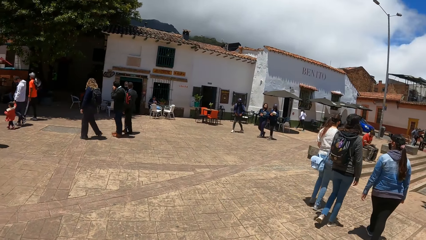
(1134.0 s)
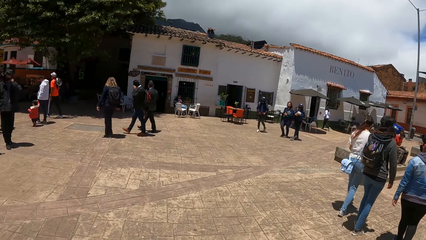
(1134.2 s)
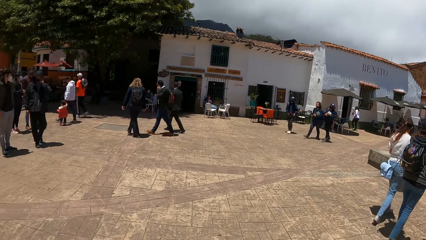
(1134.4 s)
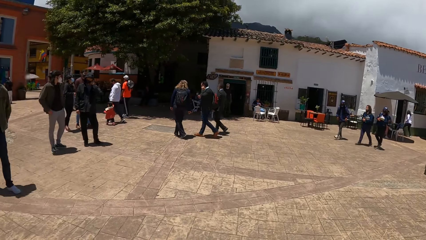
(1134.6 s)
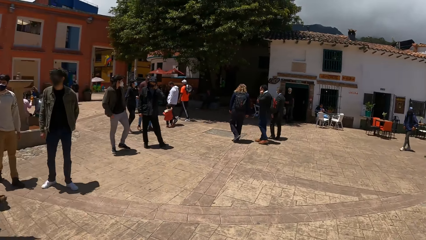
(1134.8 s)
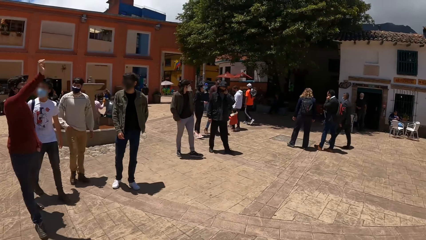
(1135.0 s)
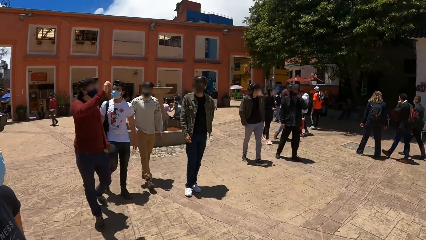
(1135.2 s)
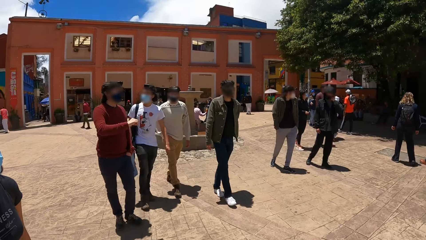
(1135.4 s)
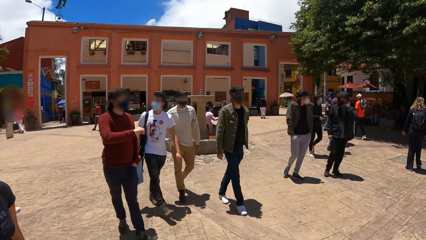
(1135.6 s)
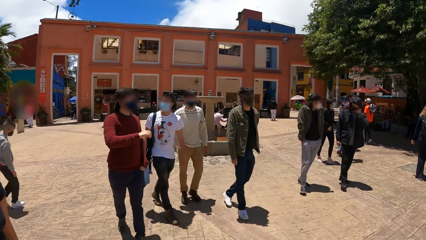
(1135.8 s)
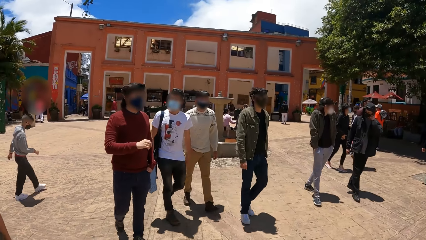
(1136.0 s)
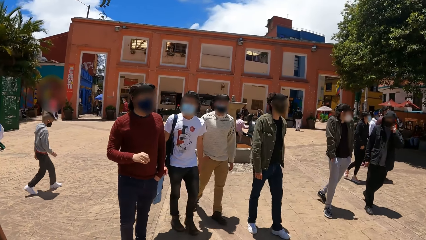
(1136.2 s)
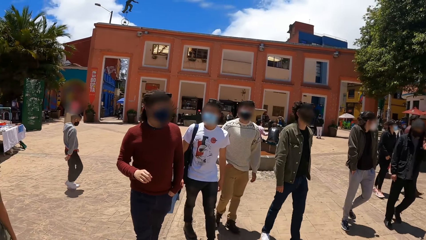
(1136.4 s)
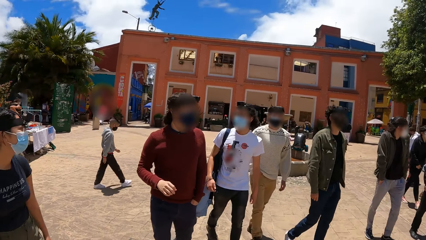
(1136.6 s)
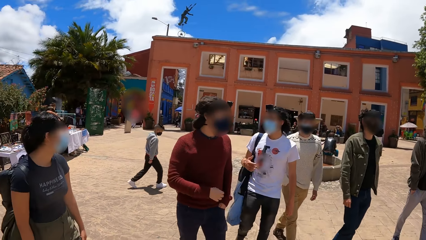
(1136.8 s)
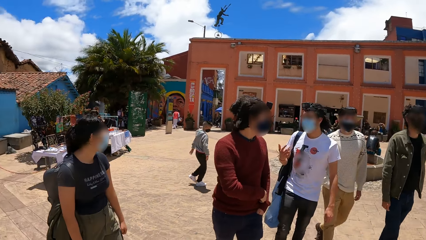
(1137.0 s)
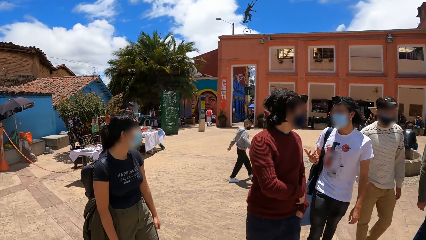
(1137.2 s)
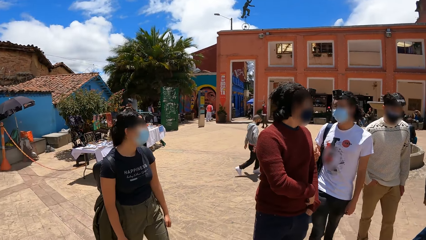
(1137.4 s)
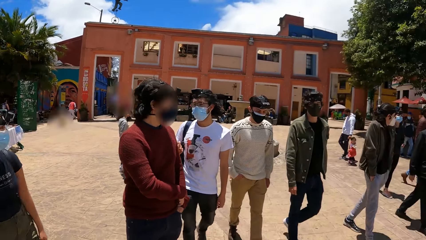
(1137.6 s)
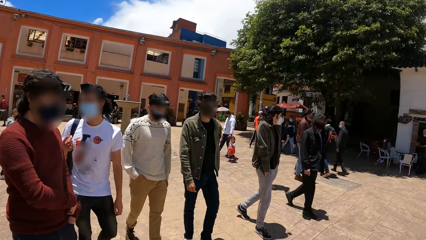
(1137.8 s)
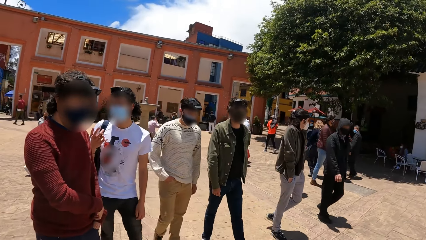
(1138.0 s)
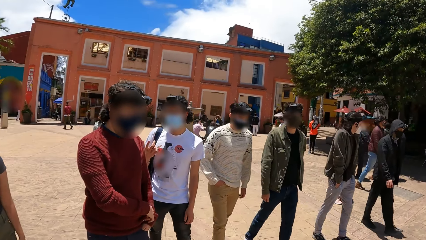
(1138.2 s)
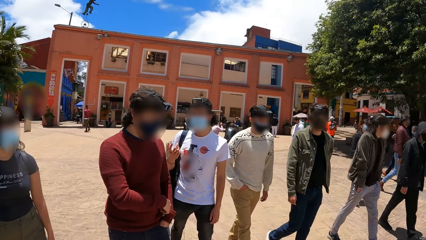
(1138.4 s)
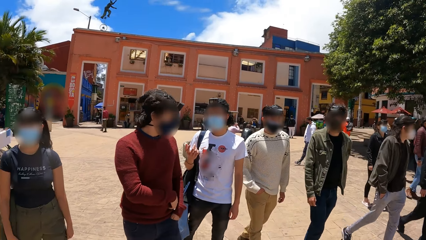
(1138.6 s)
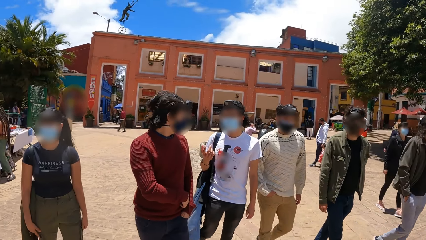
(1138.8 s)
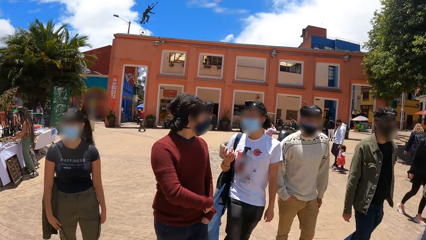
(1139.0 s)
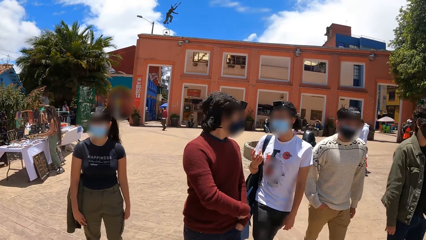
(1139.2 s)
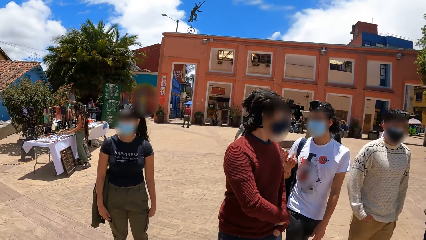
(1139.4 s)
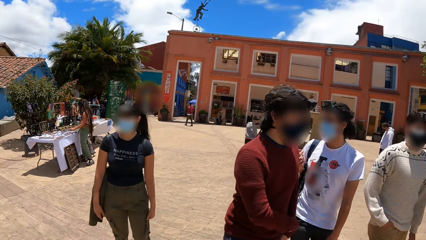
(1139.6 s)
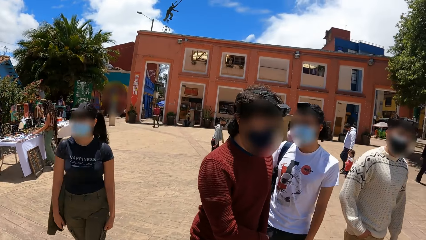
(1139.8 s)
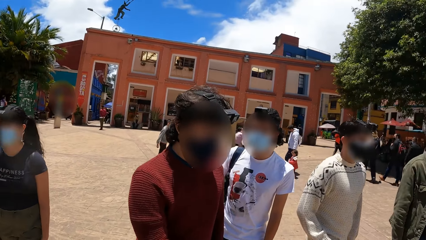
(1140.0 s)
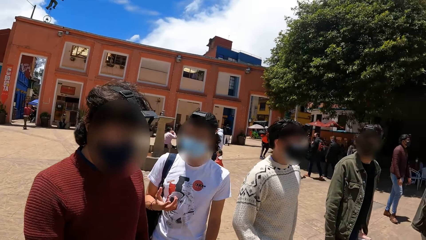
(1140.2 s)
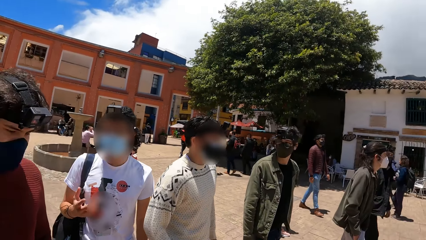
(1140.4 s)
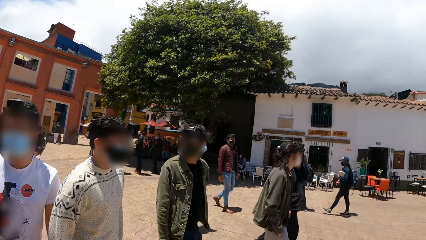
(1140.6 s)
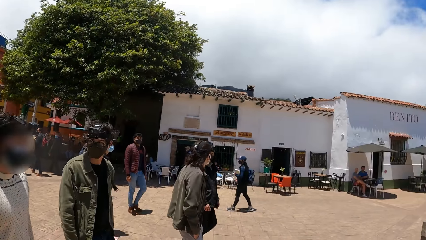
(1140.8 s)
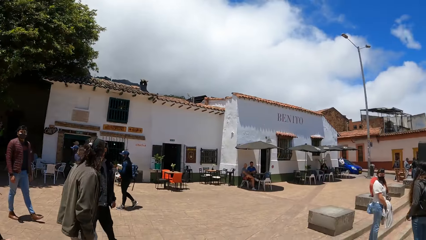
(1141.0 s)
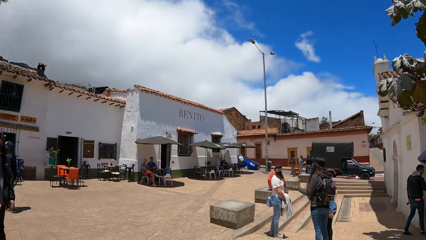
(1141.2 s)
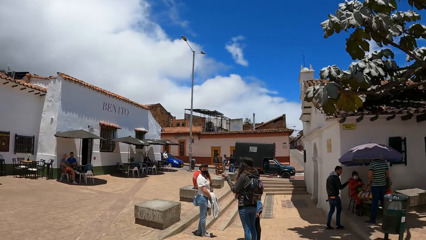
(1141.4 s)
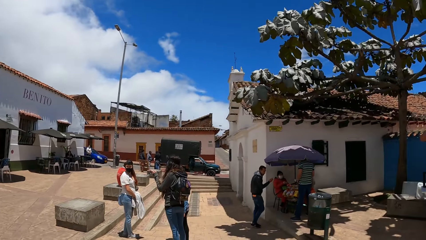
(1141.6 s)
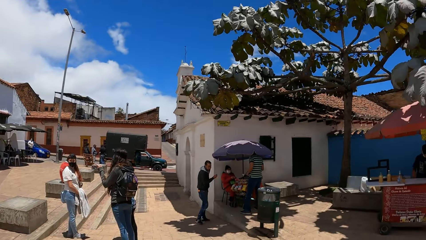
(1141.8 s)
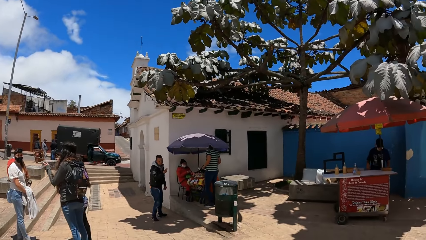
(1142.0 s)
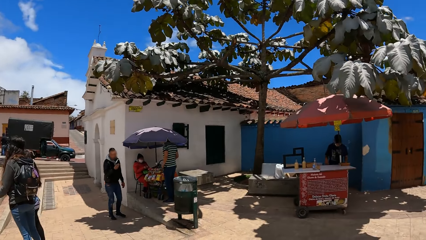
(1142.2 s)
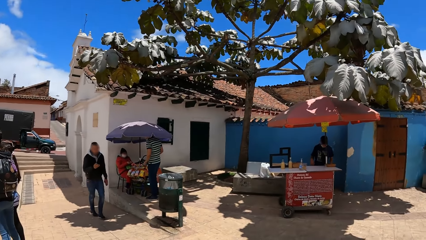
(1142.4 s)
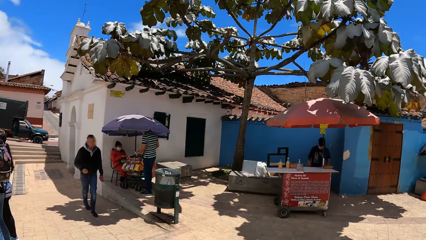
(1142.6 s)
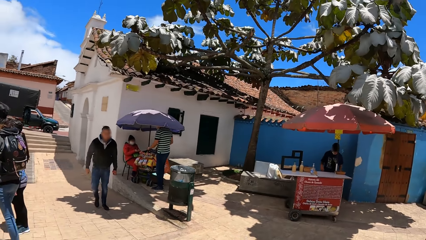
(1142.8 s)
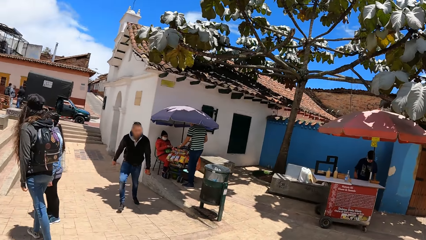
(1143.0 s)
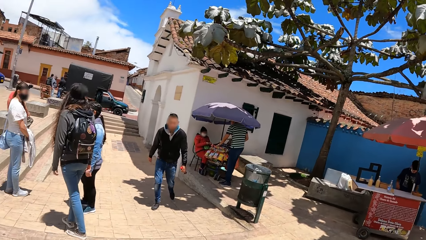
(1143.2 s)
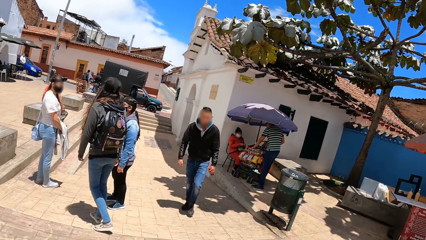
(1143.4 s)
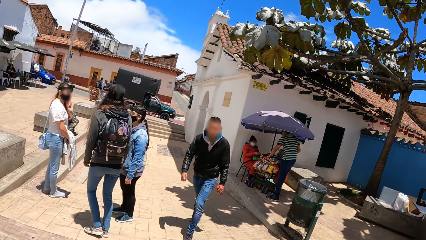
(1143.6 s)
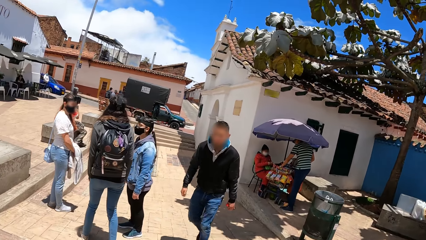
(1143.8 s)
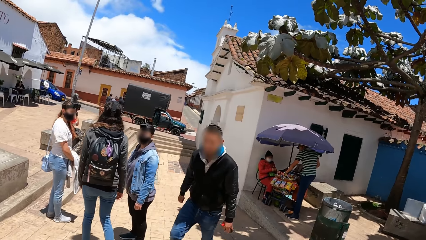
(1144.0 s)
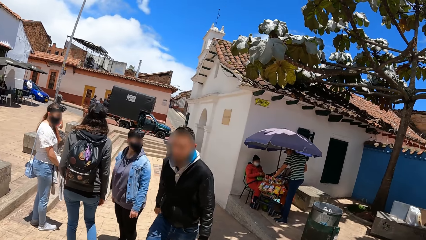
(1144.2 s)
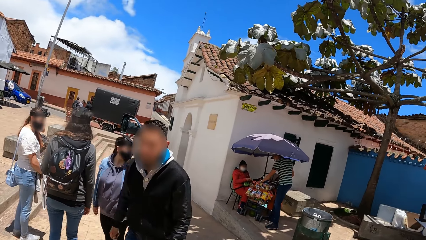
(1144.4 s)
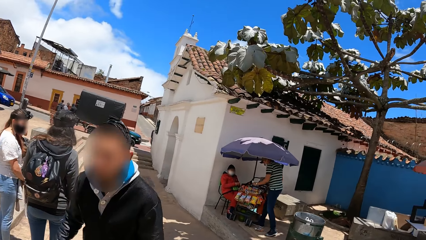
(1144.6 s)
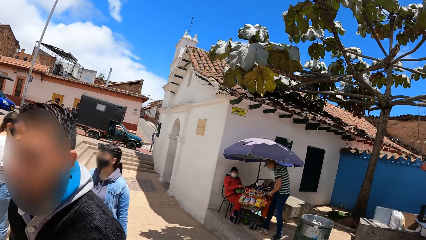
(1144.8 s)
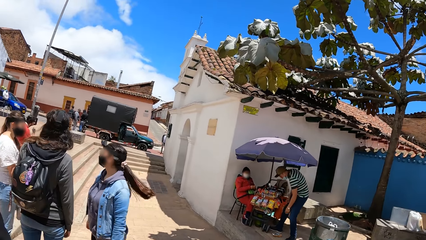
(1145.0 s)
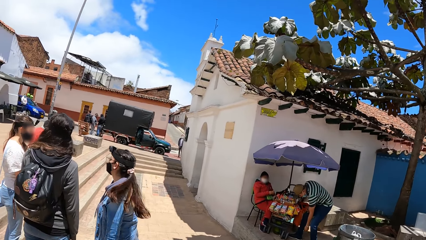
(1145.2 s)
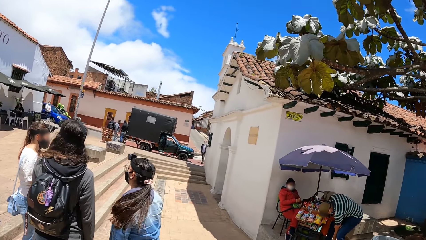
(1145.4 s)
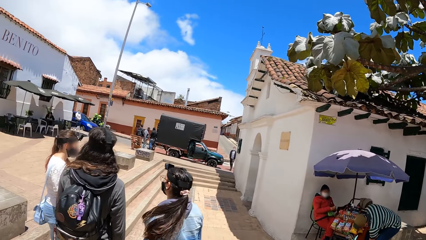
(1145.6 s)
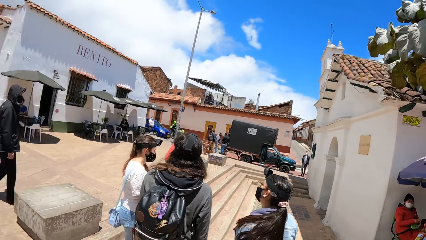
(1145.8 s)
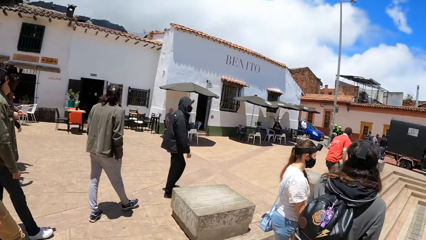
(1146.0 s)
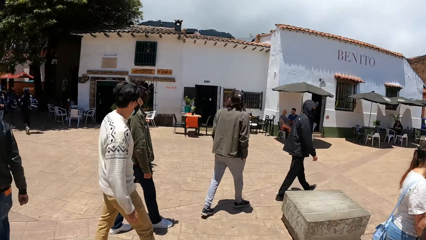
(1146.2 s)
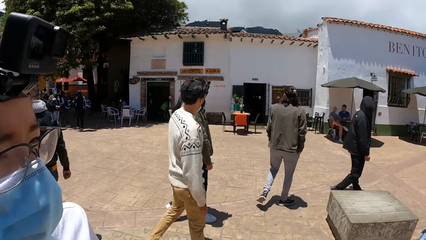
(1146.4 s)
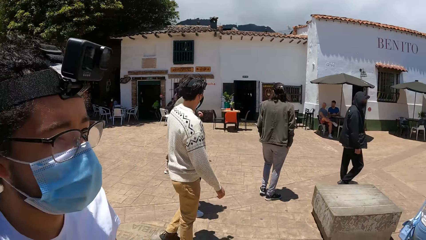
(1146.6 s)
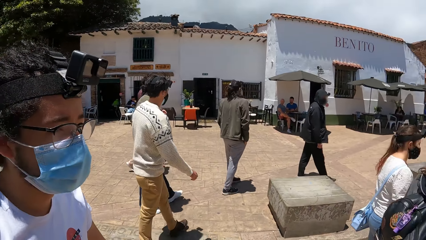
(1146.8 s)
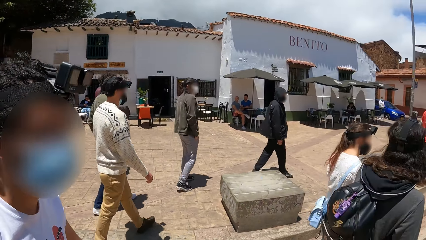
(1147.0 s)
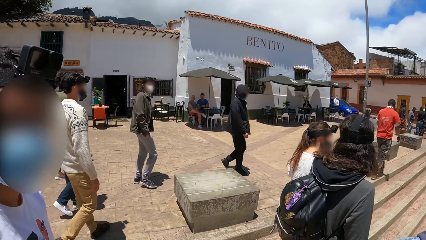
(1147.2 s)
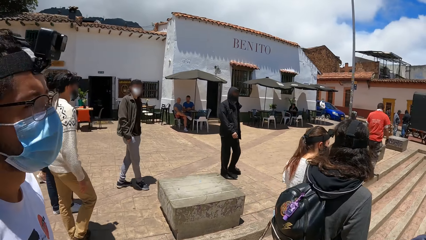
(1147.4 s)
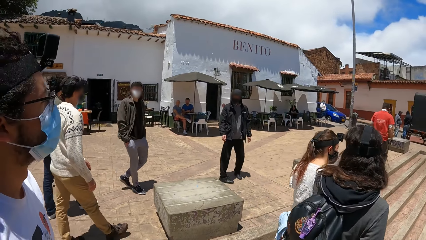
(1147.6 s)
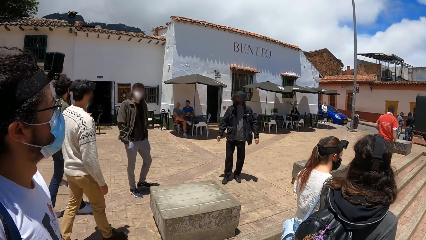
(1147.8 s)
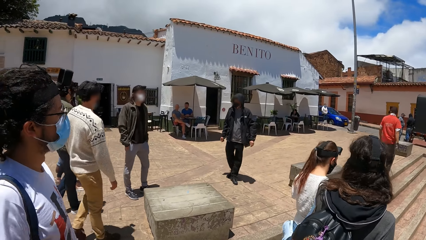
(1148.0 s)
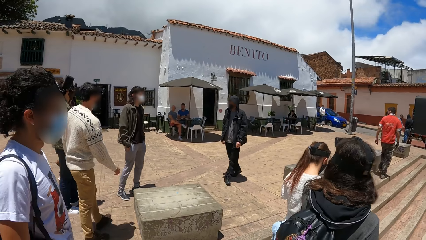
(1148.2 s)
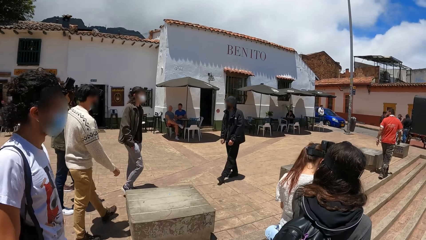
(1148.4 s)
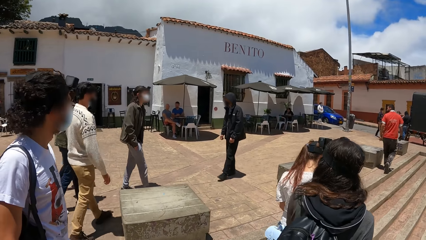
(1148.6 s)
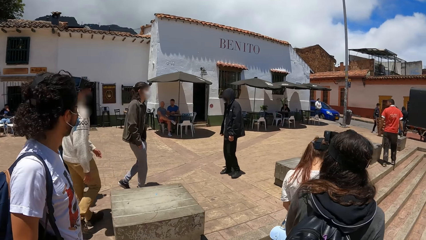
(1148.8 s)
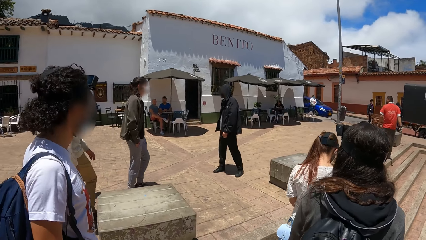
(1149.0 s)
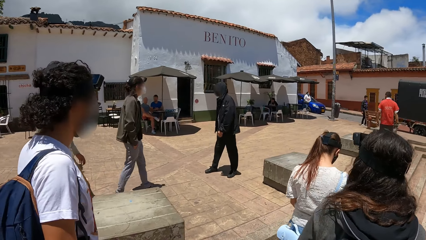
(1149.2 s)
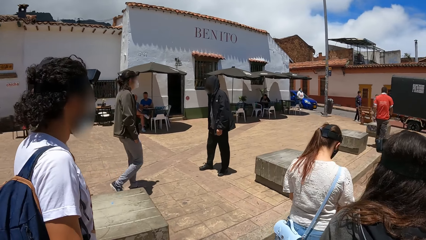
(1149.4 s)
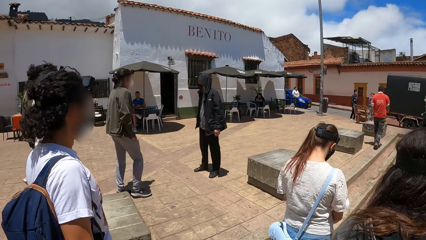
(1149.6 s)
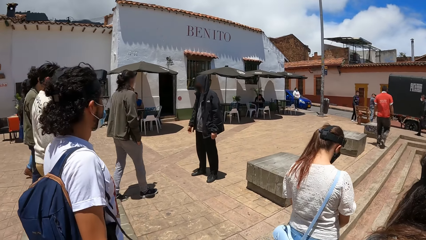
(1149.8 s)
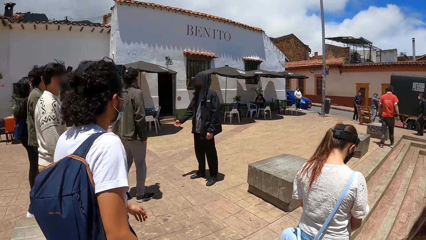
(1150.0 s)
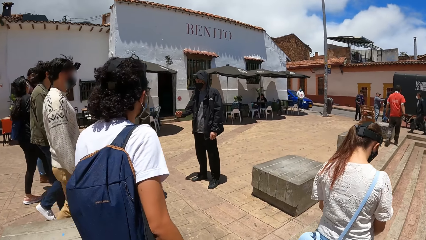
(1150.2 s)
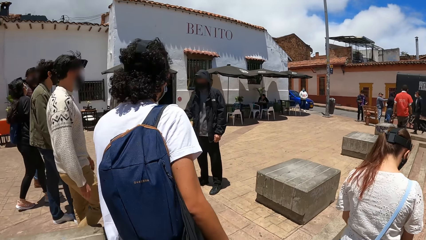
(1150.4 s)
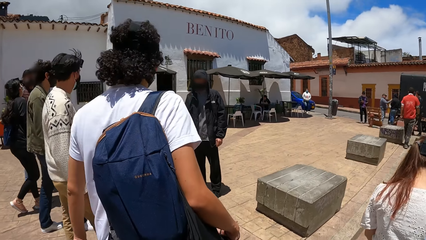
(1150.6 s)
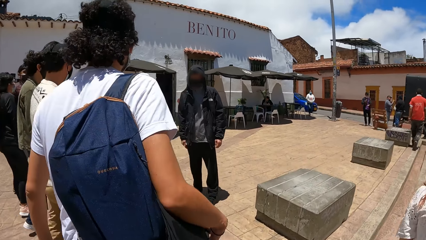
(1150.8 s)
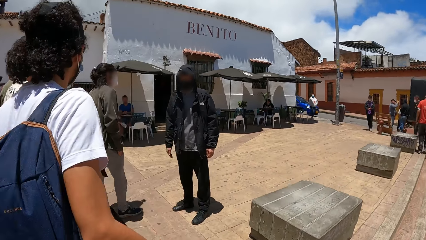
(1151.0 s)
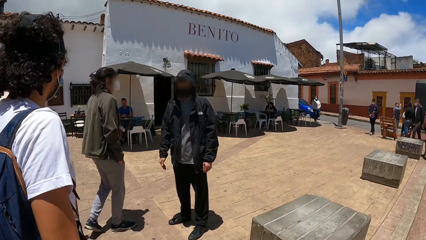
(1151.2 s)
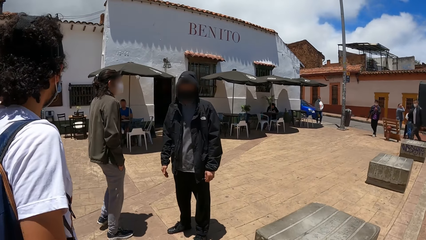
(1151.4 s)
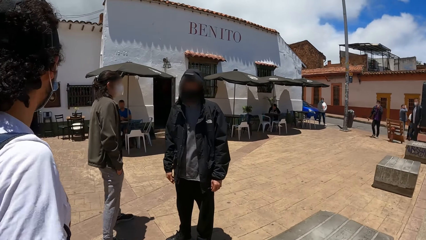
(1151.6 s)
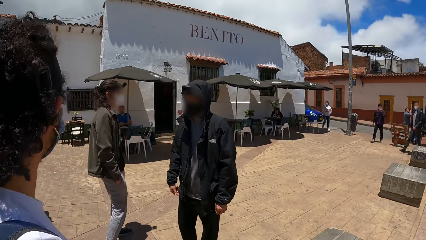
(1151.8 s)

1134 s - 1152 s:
A group of six people walks towards the camera wearer. The camera wearer looks around. They walk alongside the group of six people. A man walks past the camera wearer. The camera wearer walks towards a woman, another woman, and another woman. They interact with a person. They walk alongside the group of six people towards another man.
